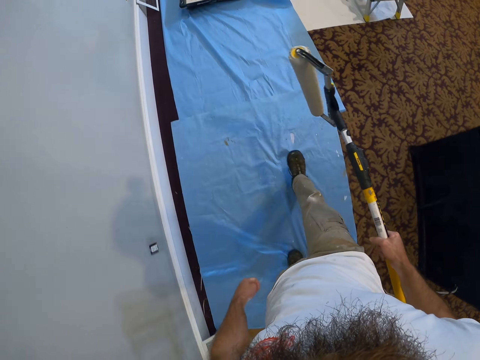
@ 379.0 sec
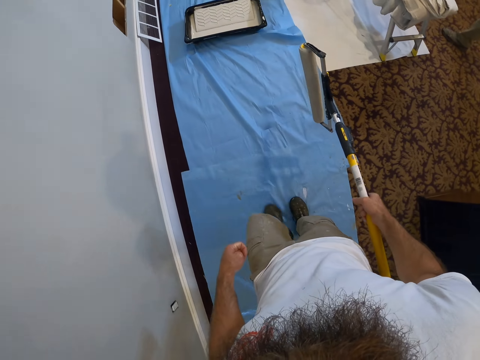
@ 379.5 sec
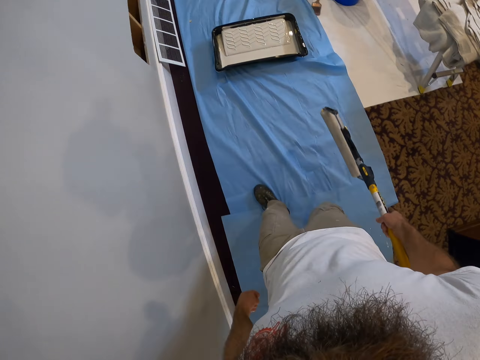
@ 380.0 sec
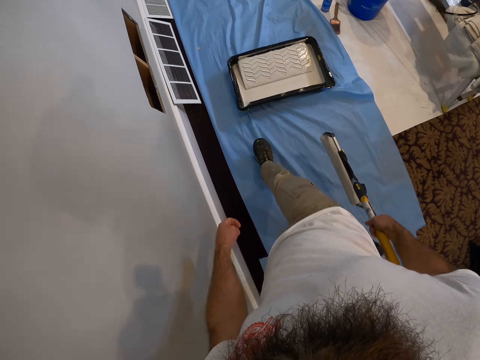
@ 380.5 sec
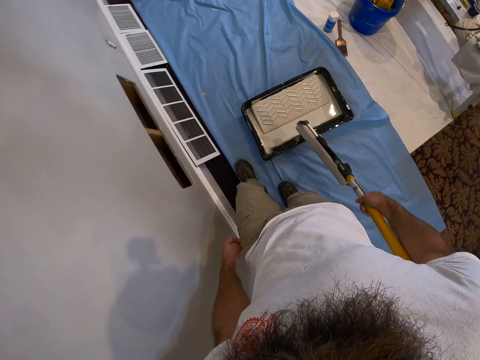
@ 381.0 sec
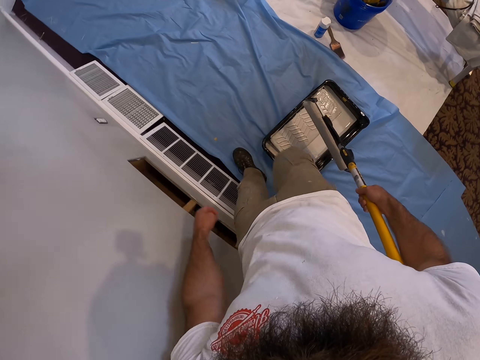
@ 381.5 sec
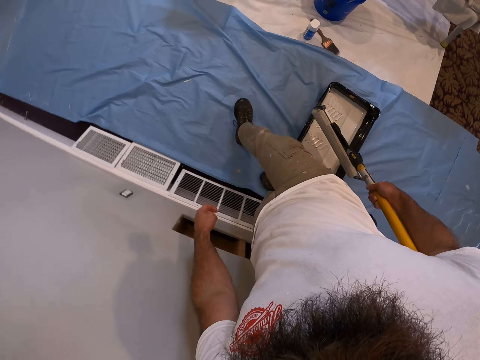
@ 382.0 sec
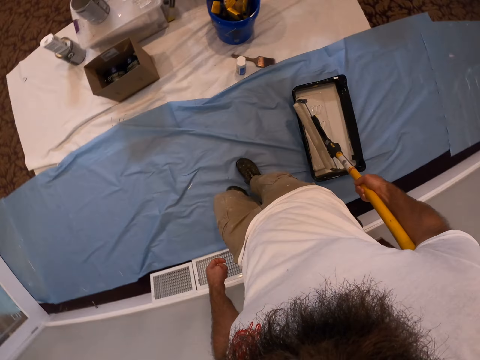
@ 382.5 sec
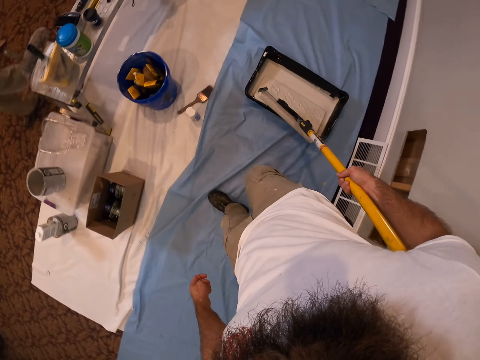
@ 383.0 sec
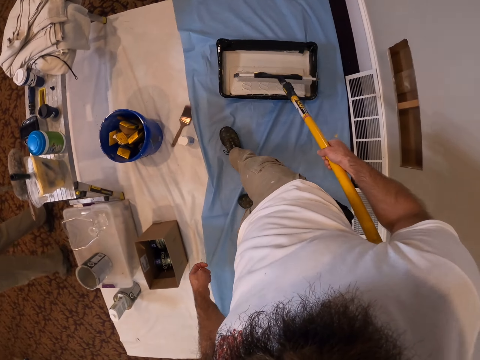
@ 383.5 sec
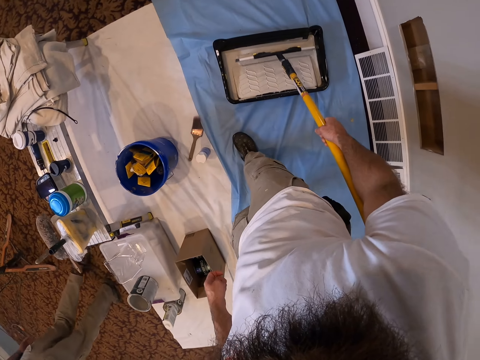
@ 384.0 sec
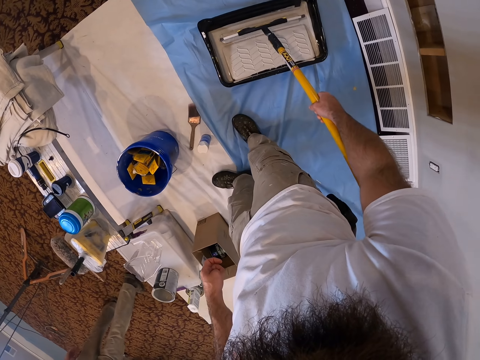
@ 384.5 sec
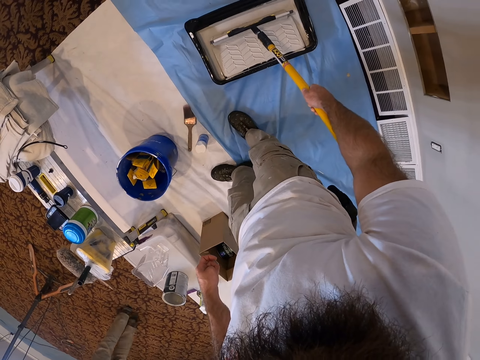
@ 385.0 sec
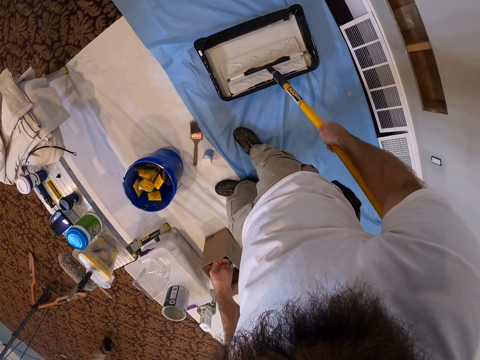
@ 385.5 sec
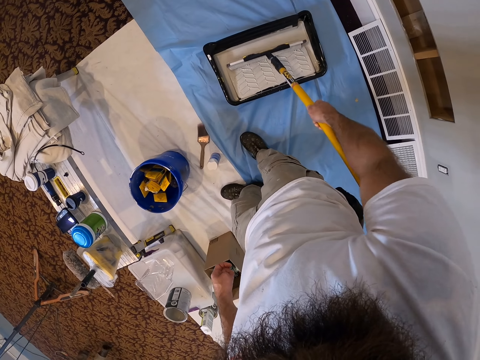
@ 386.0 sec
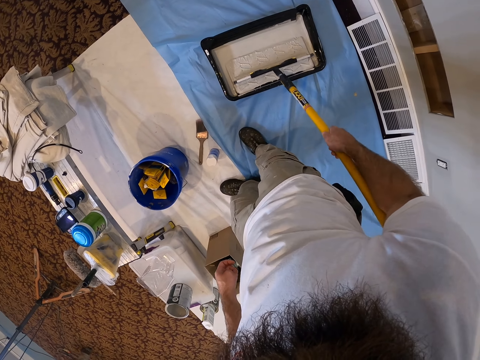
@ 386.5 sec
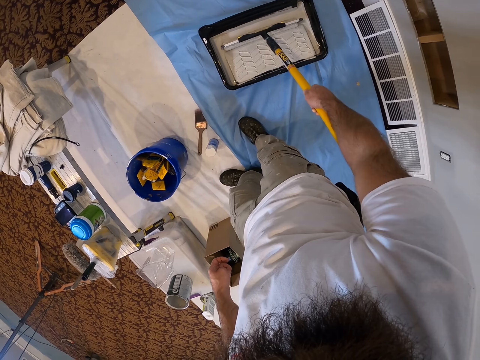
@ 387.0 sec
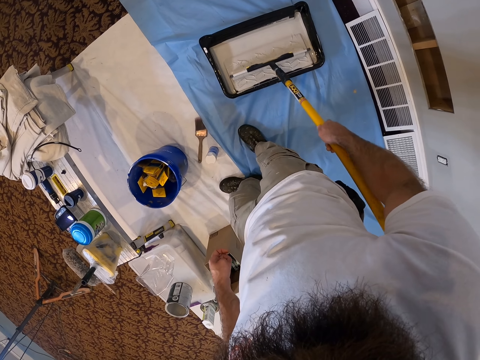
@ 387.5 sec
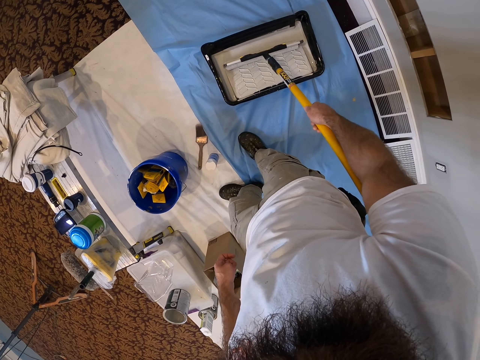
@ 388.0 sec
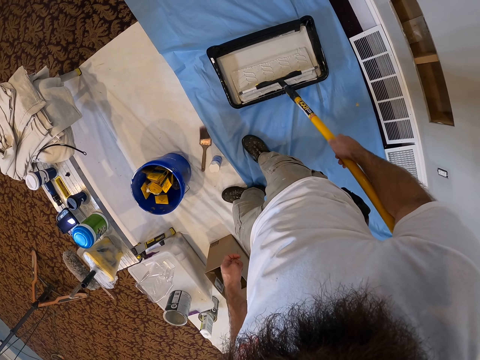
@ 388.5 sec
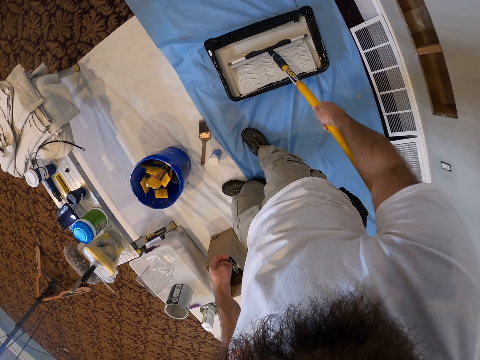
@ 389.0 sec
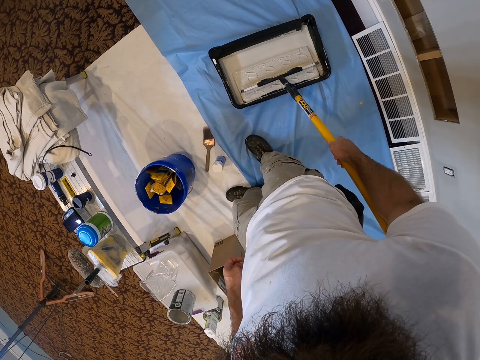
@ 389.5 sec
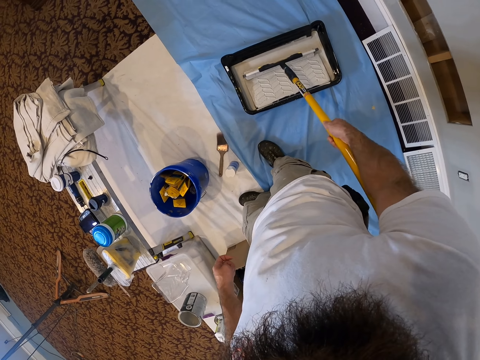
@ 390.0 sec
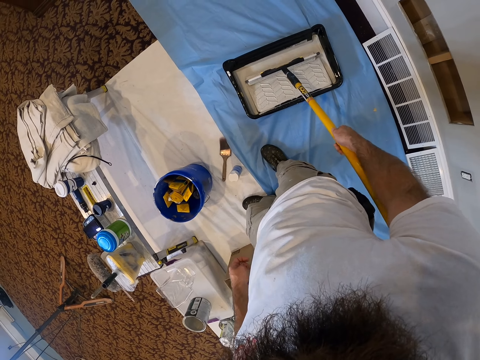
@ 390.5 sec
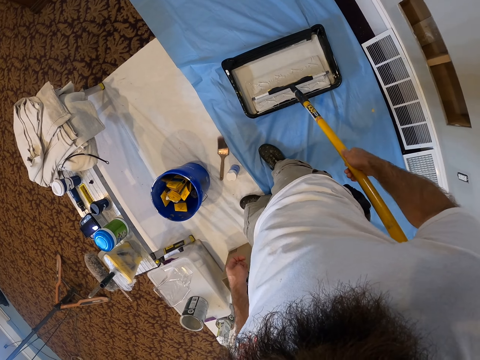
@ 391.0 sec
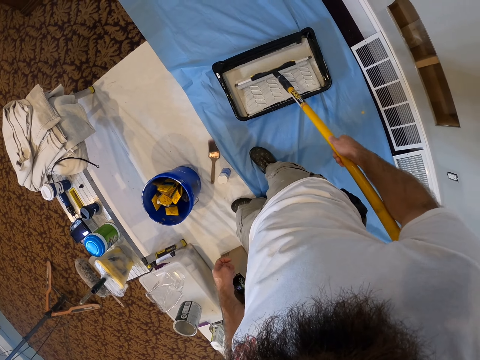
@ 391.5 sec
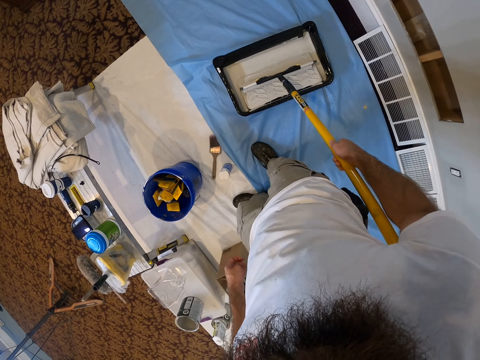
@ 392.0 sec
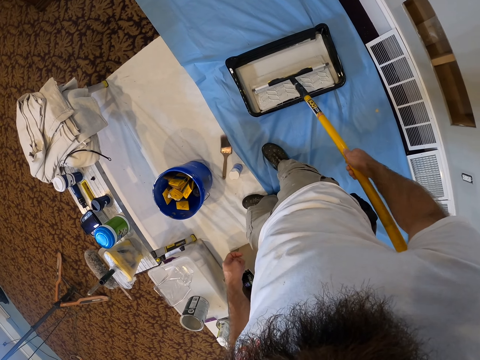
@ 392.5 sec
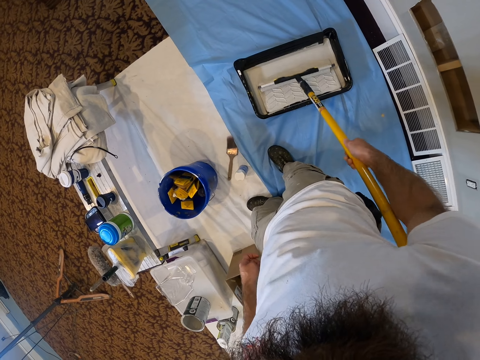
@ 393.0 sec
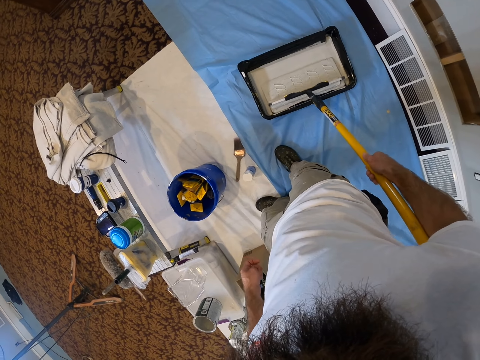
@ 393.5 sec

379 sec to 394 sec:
The camera wearer dips the roller brush or painting roller in the paint with his right hand. He rolls the painting roller.

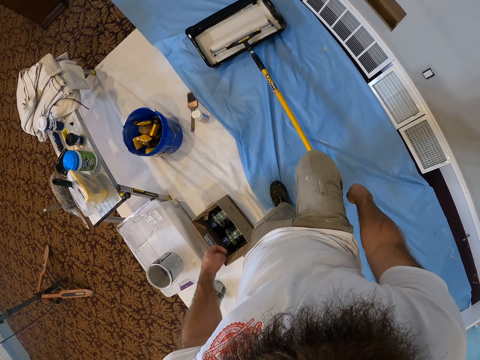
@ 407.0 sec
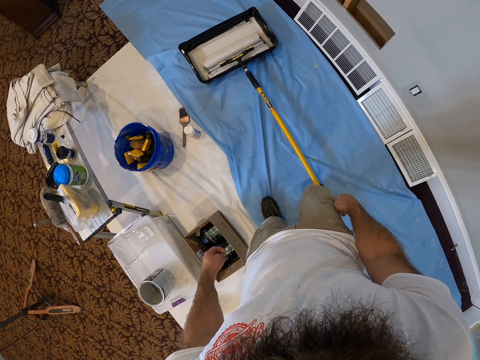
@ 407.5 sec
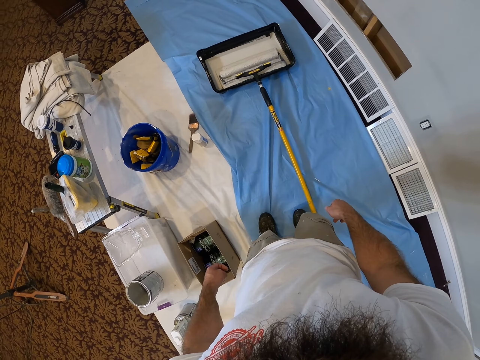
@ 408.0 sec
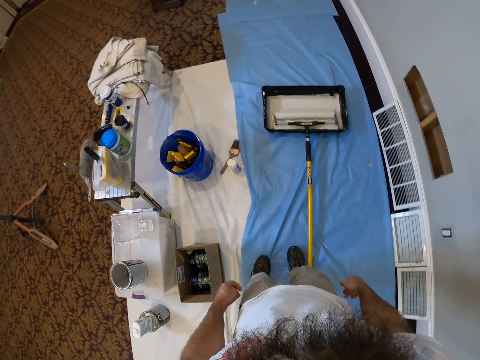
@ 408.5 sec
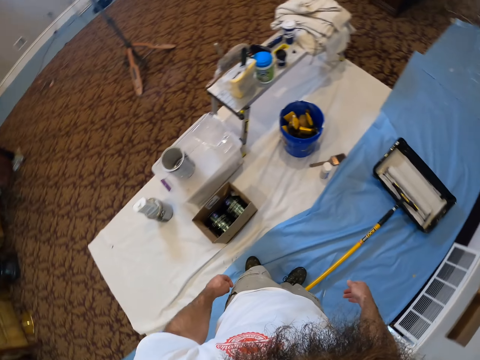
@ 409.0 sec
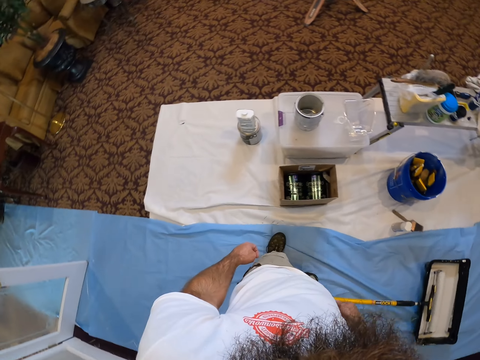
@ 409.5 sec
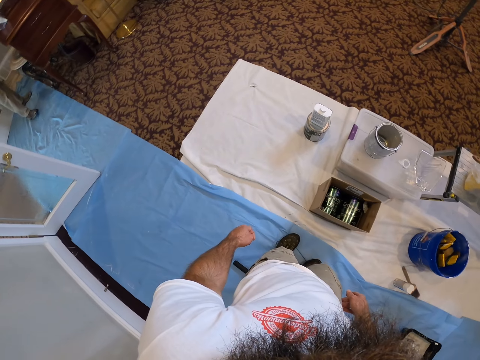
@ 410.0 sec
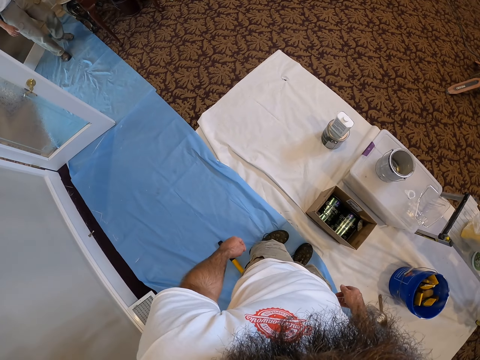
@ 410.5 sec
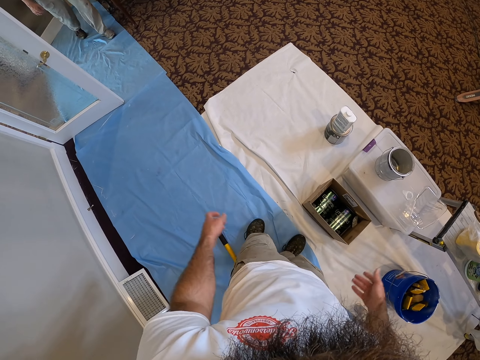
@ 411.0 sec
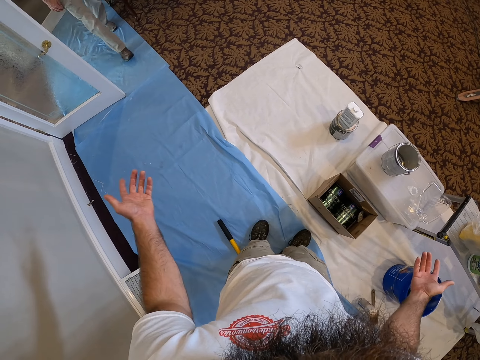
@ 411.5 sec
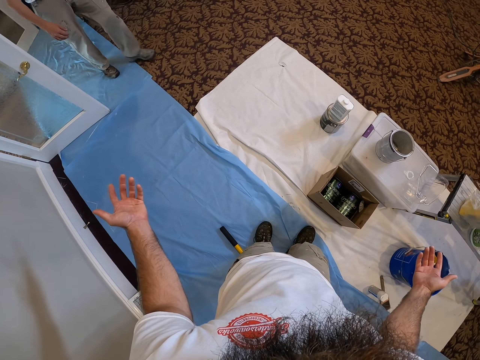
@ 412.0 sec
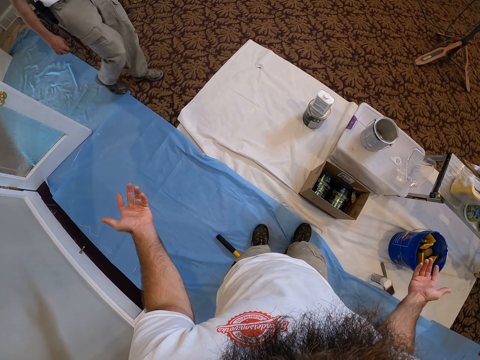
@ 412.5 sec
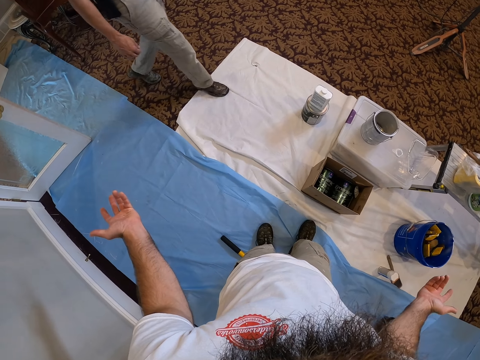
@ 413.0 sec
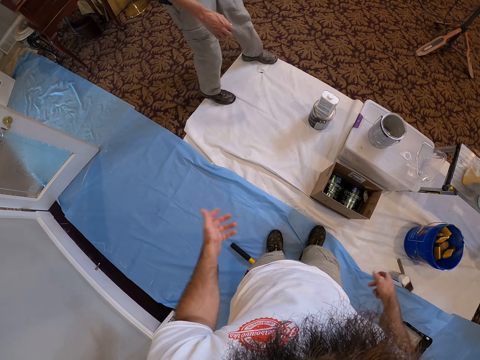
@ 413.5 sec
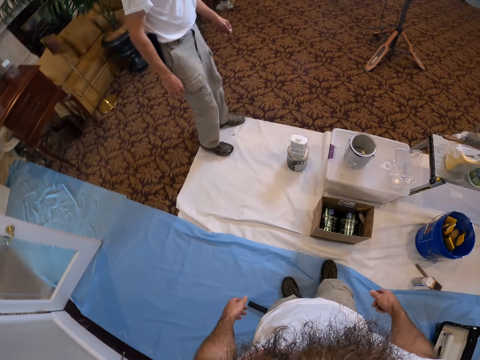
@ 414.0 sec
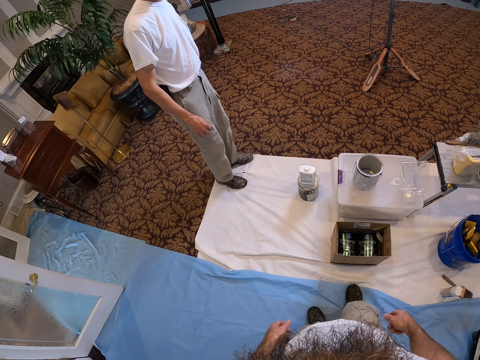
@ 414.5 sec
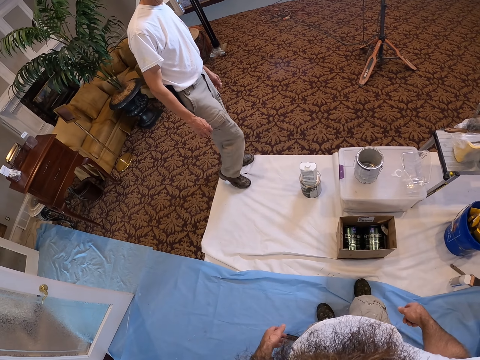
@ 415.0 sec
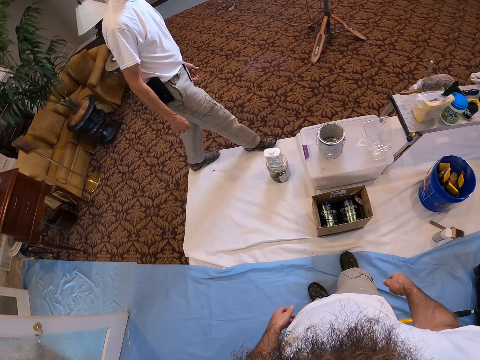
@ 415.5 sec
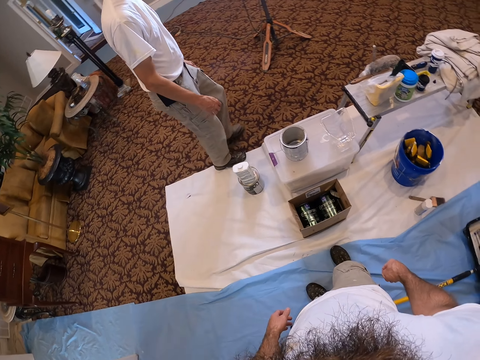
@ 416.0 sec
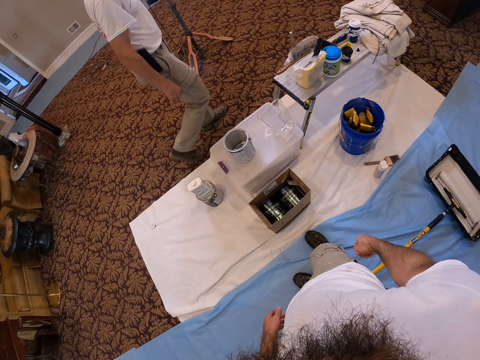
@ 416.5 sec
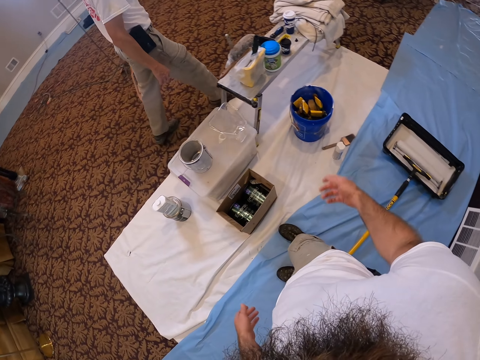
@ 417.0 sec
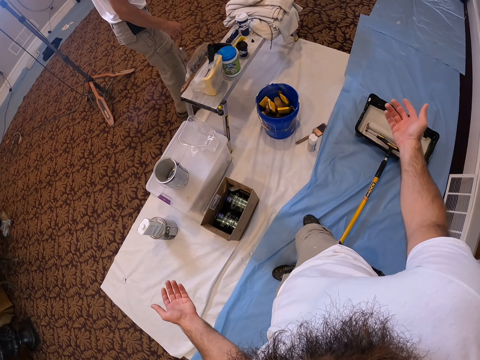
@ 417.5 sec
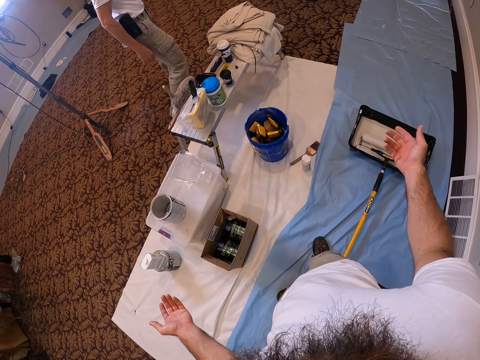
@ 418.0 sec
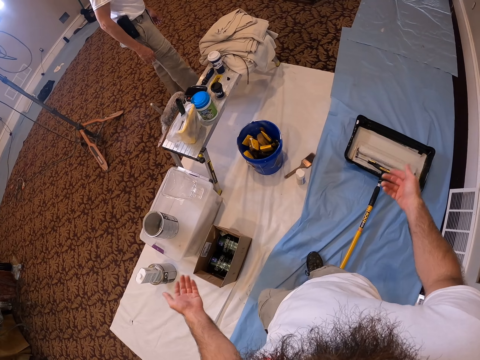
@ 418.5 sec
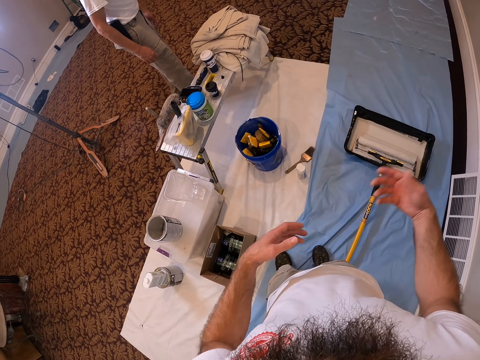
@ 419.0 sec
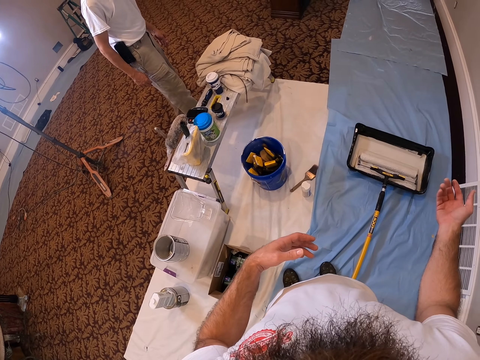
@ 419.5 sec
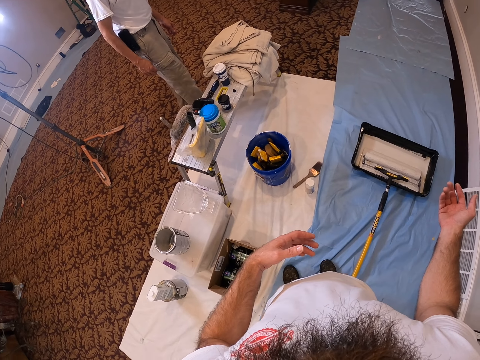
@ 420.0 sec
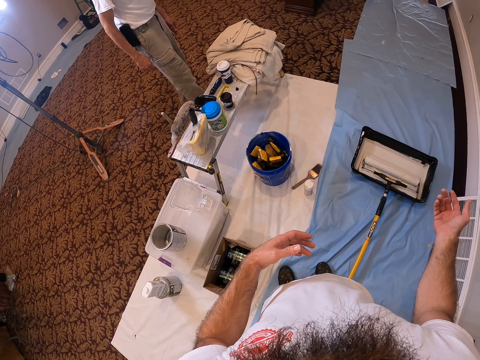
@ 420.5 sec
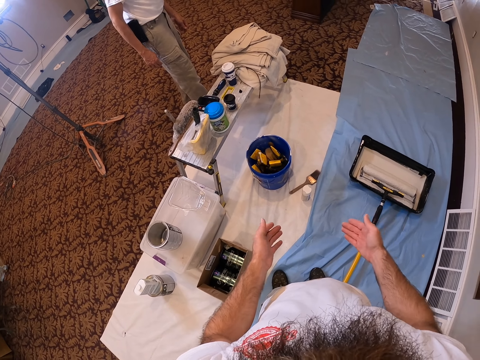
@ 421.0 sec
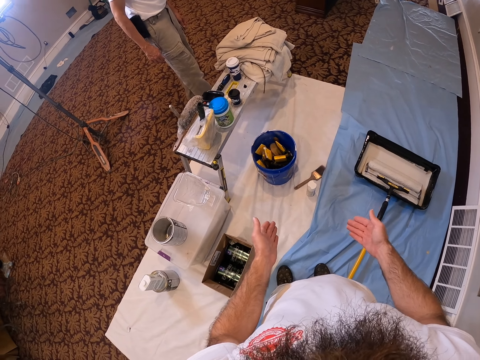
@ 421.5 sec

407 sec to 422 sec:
The camera wearer drops the roller brush on his right foot with his right hand. He drops the roller brush on the ground with his right foot. He steps on the painting roller. He looks around. He interacts with a man.
